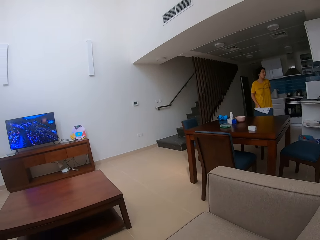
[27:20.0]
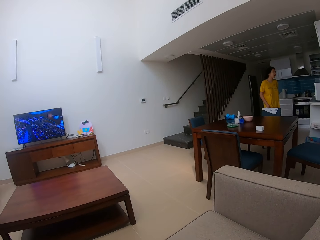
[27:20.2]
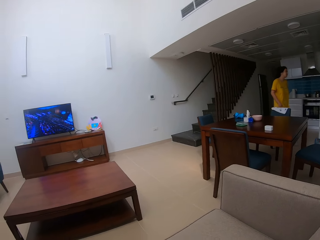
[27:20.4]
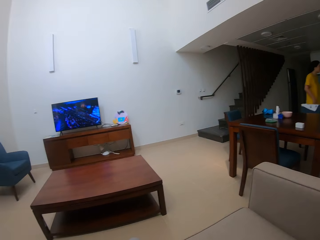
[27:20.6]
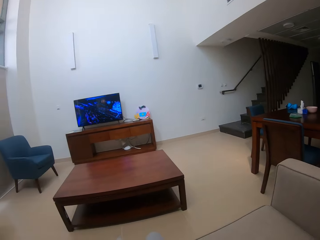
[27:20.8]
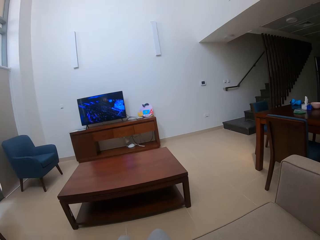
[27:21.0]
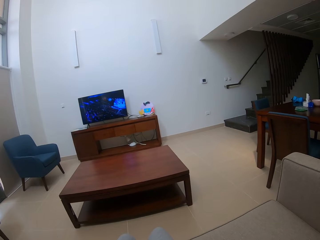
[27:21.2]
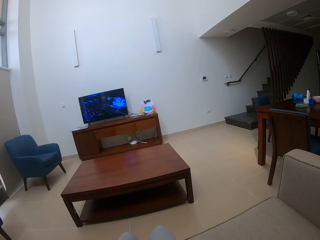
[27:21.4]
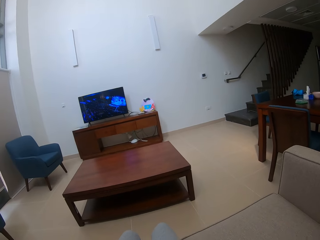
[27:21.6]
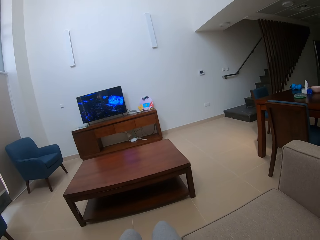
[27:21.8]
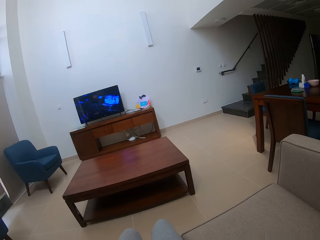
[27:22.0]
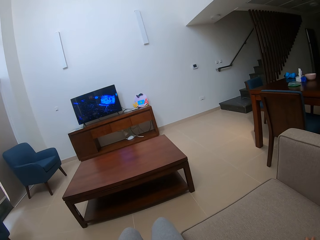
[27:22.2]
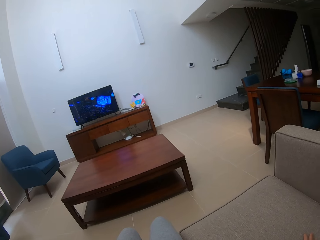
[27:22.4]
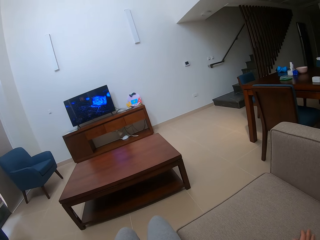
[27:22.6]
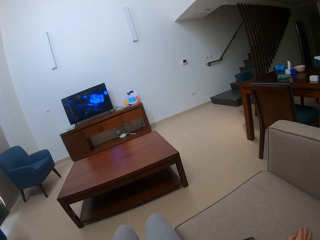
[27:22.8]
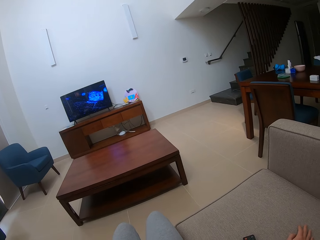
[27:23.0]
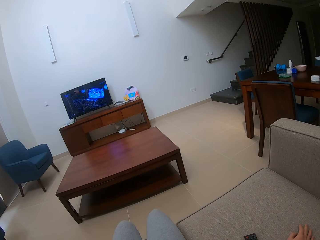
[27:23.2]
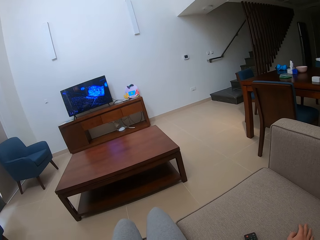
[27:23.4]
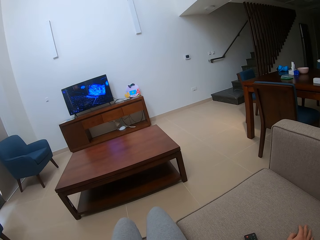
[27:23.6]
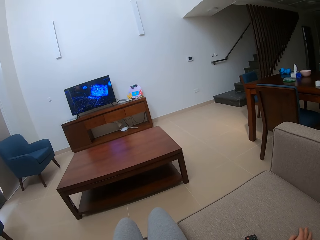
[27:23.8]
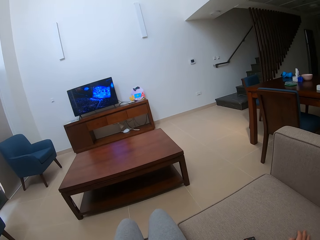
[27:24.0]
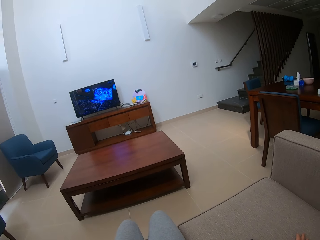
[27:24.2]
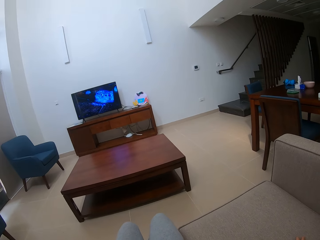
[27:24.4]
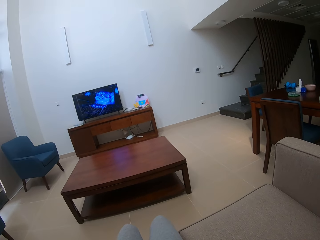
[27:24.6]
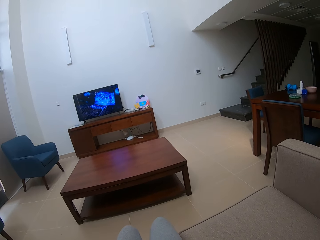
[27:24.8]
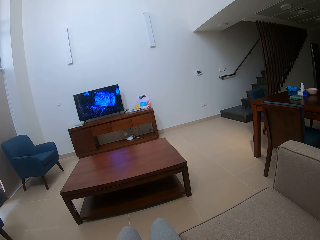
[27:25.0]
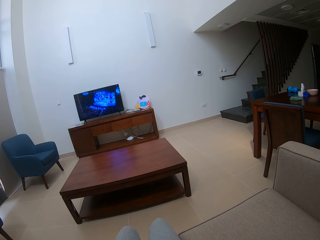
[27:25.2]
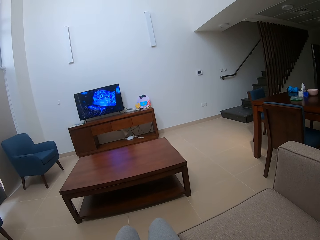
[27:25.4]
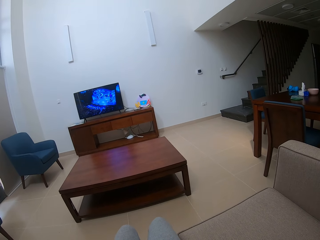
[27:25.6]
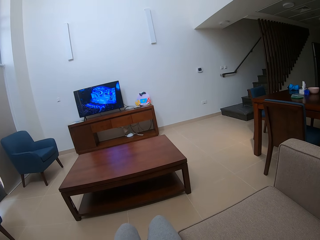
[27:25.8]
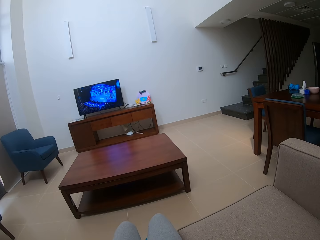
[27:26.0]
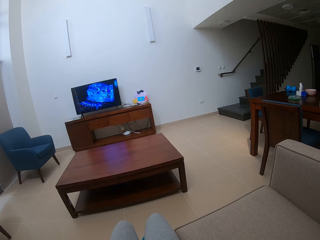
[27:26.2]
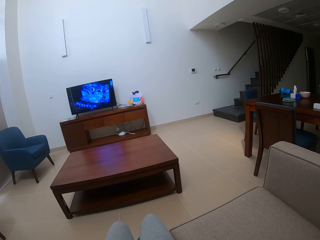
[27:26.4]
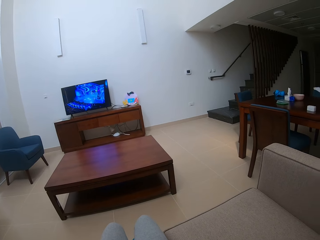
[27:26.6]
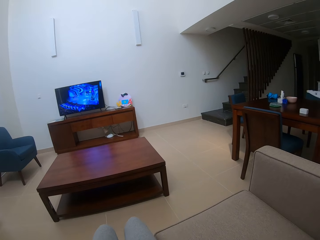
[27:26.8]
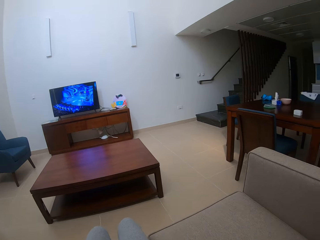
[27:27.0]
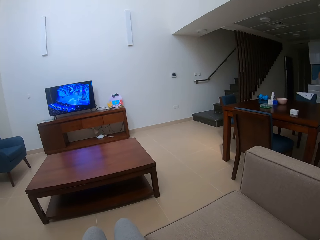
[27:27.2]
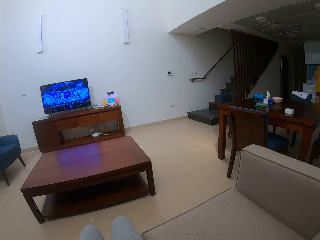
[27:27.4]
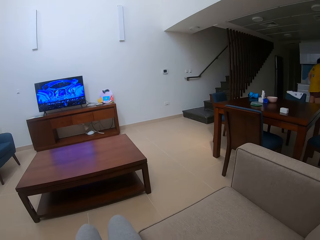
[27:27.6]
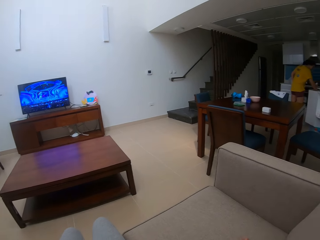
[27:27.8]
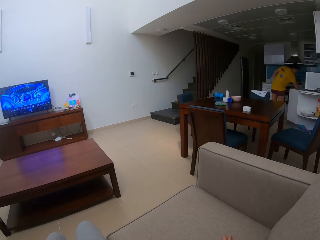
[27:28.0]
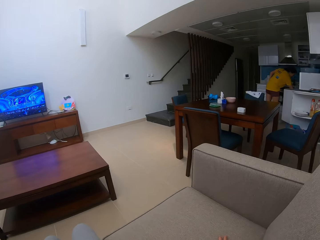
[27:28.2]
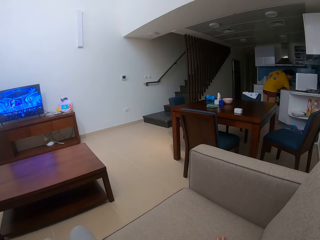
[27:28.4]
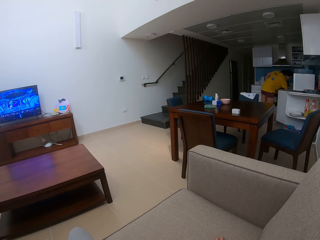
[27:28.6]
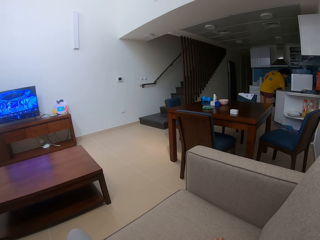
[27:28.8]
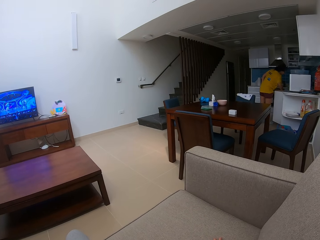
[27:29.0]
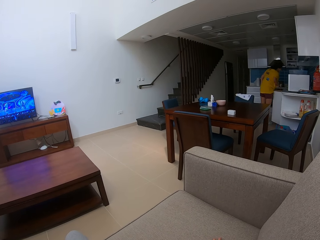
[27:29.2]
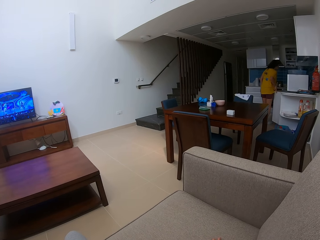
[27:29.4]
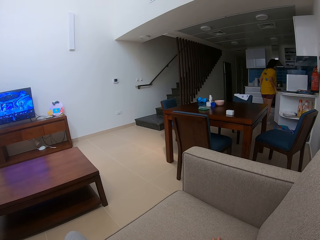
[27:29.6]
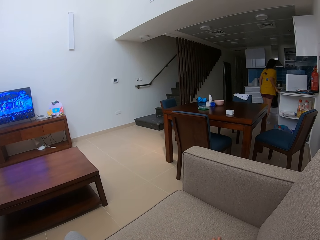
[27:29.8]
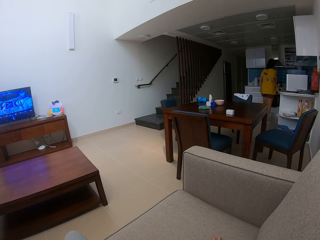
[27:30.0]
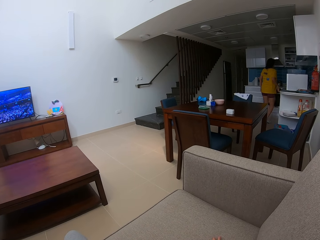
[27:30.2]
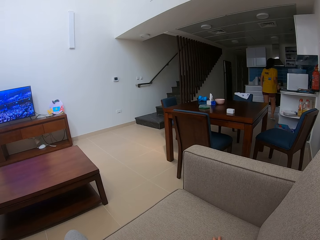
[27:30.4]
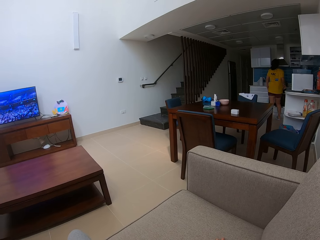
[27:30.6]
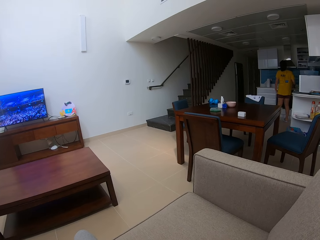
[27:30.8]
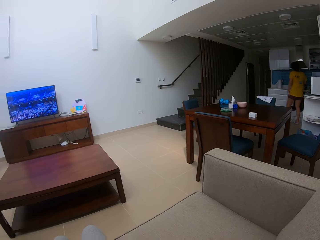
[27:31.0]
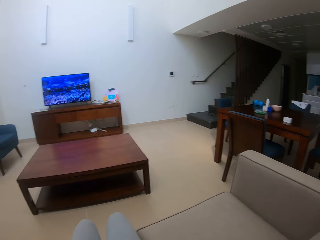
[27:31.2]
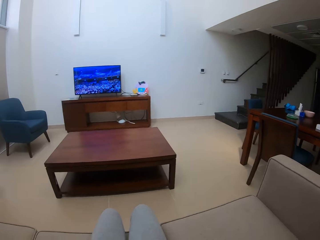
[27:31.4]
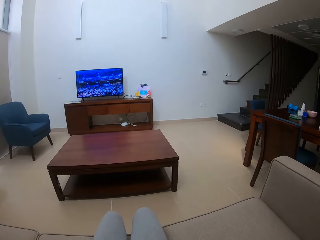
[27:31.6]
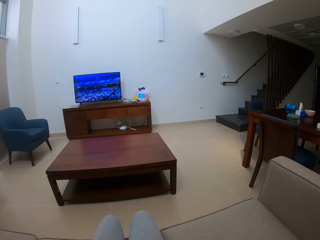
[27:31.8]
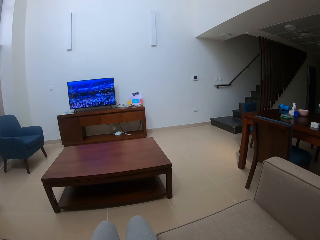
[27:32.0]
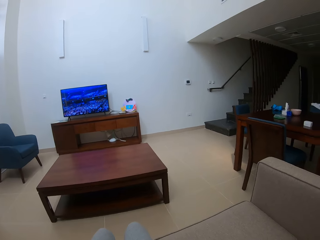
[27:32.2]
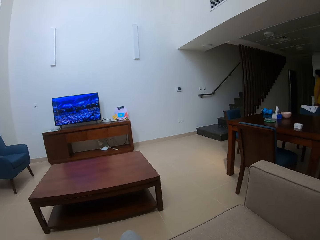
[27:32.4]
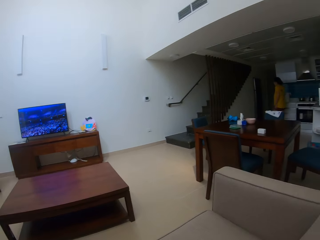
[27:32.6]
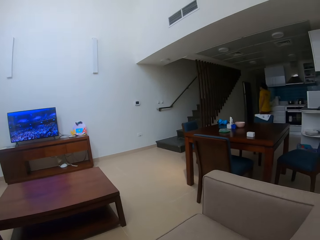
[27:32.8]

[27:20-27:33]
A woman walks around. The camera wearer looks around. The woman bends, closes the cabinet, and walks around.

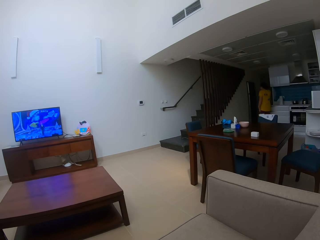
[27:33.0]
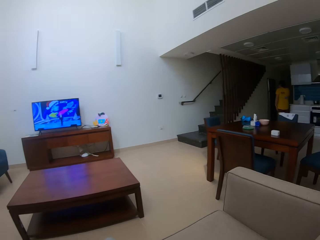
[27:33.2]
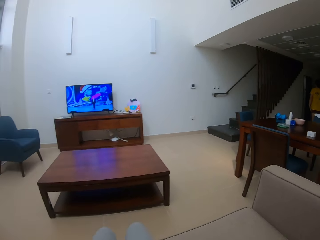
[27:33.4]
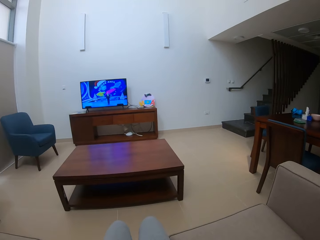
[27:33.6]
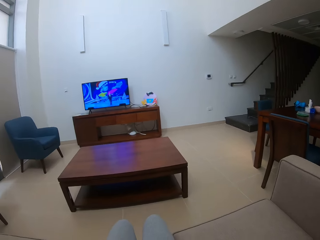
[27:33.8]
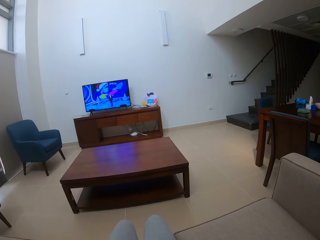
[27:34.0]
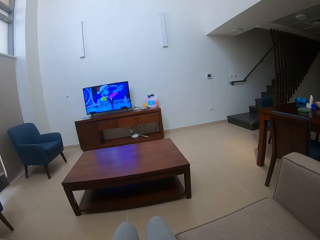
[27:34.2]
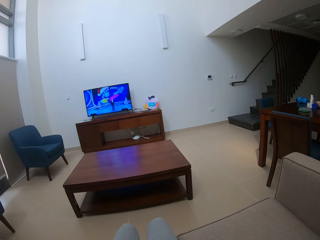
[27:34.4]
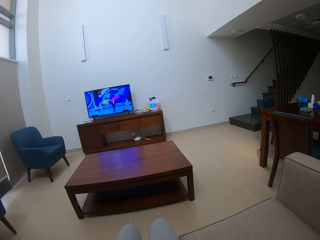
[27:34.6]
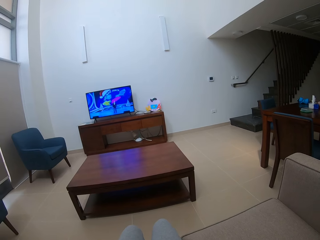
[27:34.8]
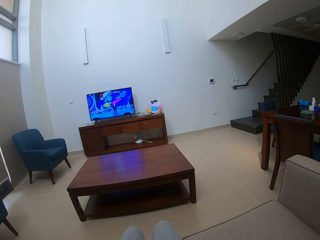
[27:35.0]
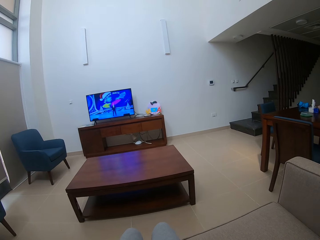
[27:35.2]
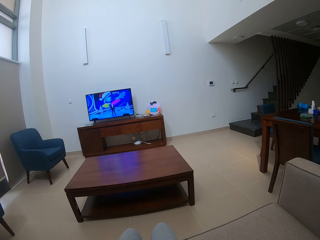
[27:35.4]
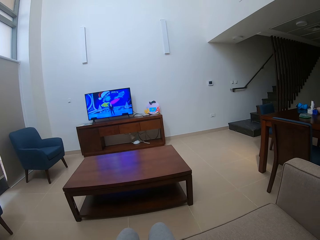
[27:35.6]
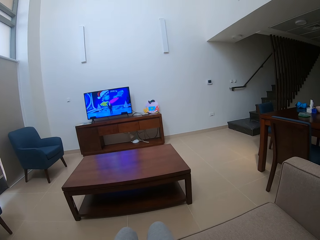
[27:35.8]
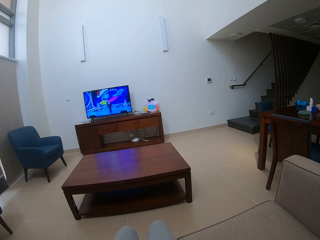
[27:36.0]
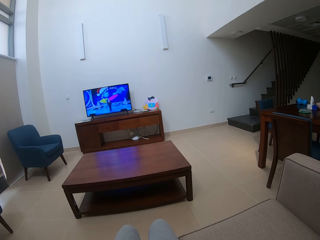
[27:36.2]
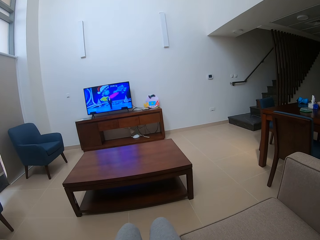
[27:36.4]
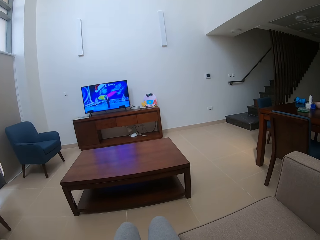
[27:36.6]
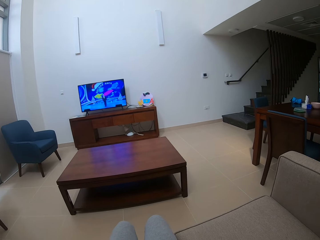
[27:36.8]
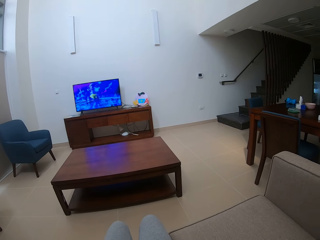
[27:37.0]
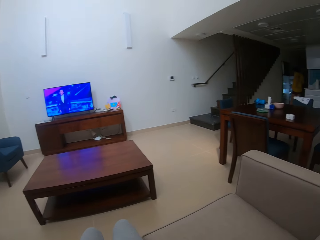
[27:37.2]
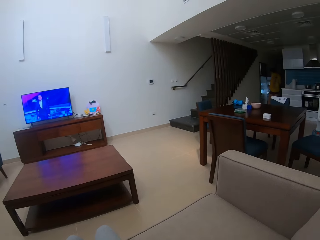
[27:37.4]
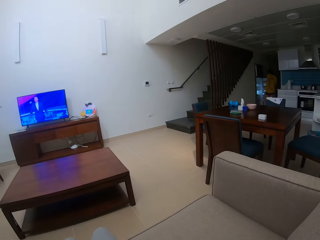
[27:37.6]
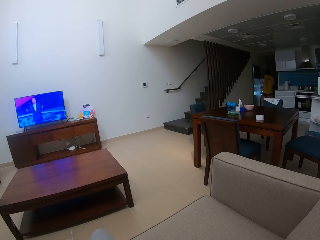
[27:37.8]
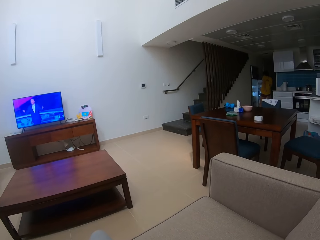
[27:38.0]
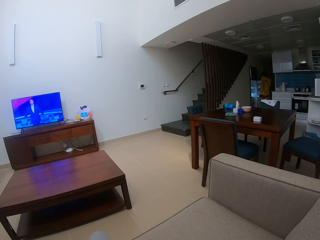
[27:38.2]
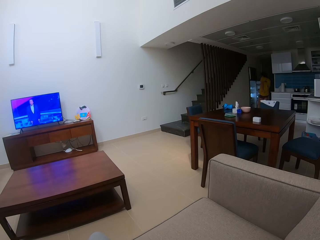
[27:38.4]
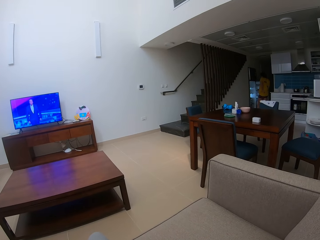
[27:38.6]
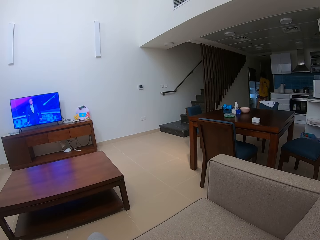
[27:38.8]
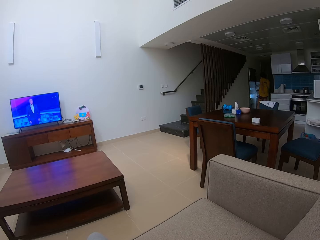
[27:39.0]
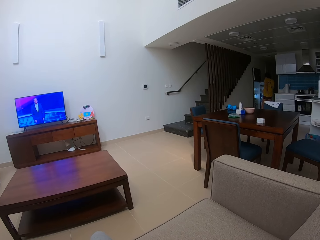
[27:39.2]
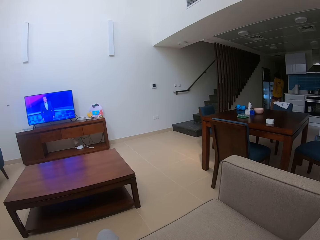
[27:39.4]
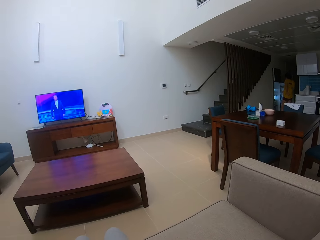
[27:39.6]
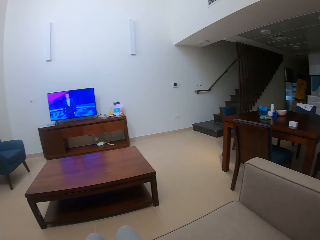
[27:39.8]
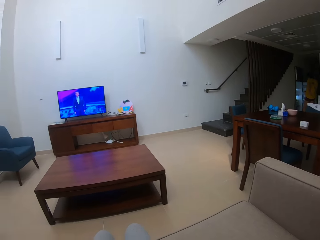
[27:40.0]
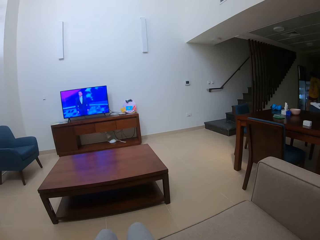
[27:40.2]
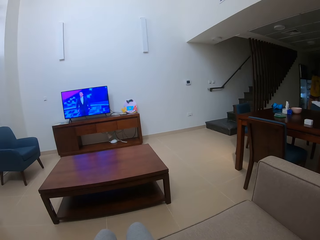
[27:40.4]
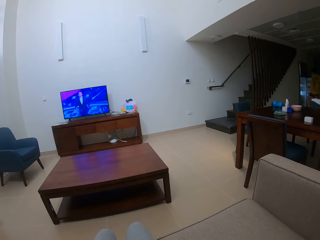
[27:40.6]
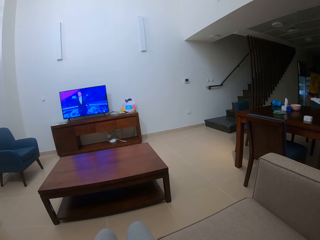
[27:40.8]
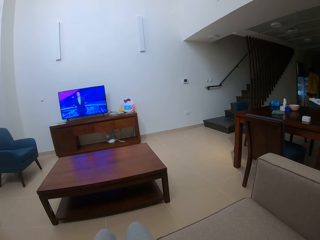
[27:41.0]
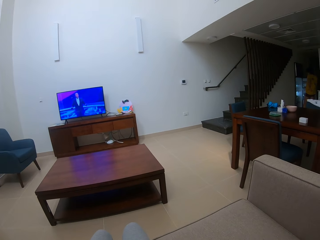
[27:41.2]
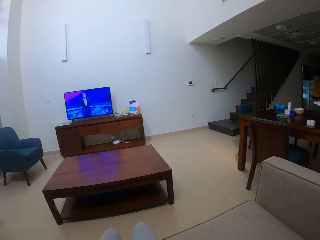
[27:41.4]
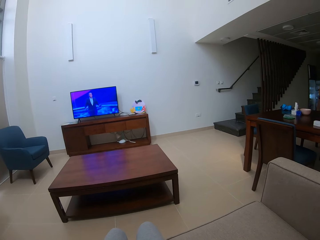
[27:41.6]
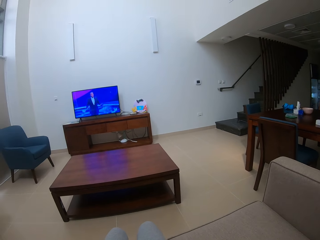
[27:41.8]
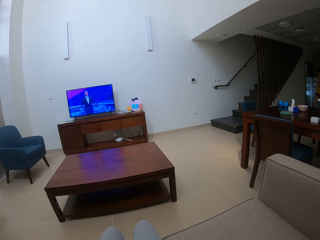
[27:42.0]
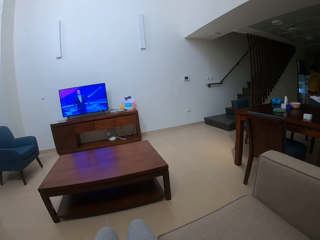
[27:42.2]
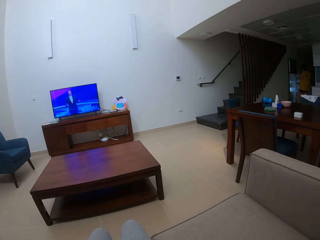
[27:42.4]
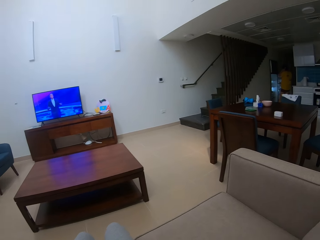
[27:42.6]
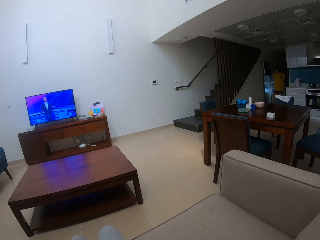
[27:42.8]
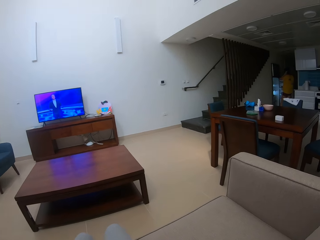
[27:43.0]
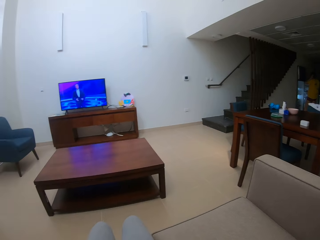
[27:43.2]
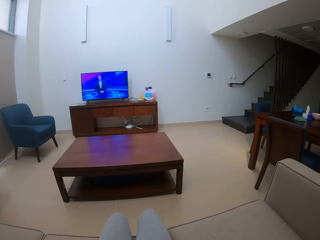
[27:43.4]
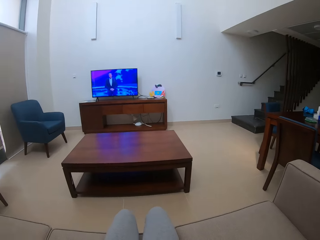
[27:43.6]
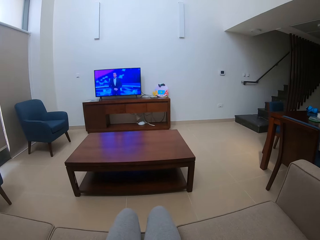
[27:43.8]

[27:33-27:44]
The camera wearer looks around. A woman stands.
